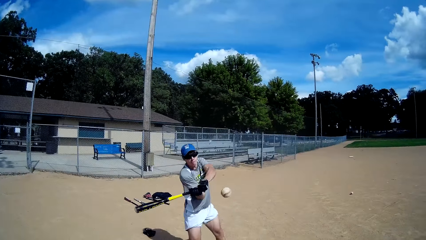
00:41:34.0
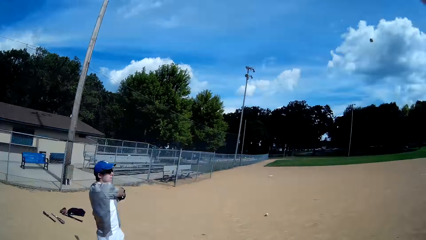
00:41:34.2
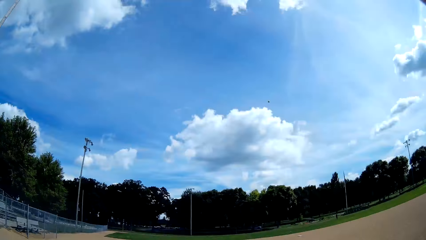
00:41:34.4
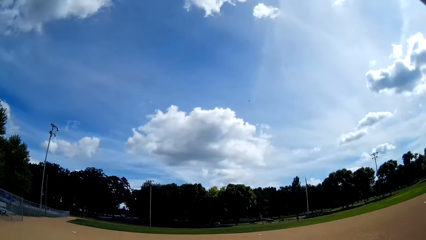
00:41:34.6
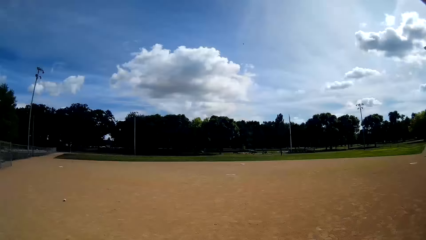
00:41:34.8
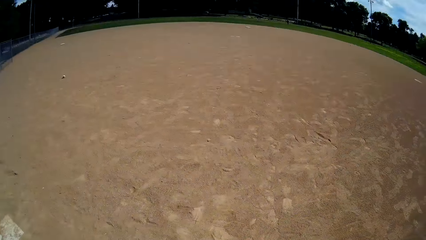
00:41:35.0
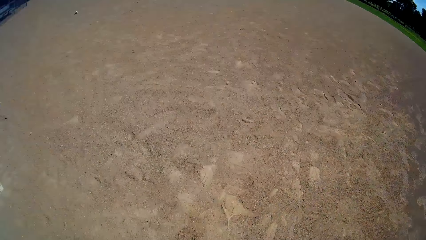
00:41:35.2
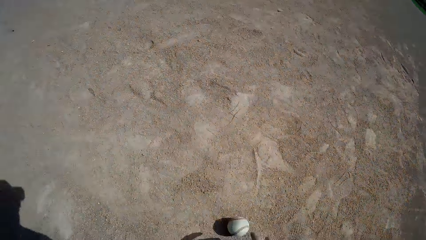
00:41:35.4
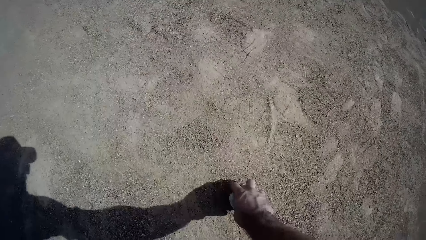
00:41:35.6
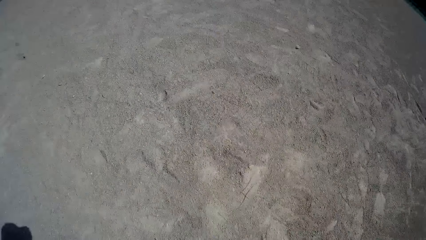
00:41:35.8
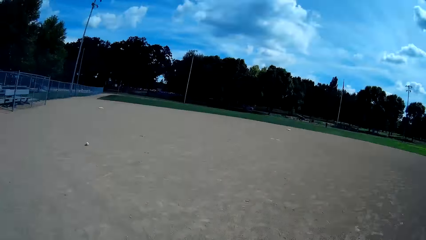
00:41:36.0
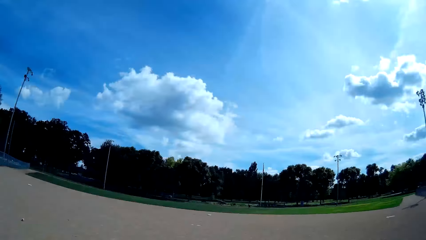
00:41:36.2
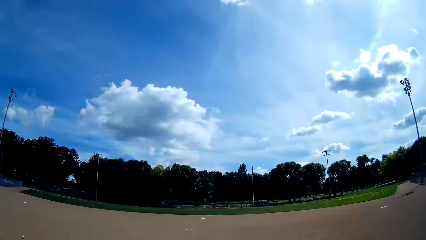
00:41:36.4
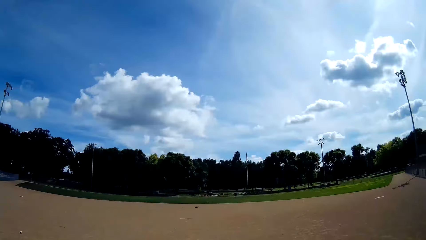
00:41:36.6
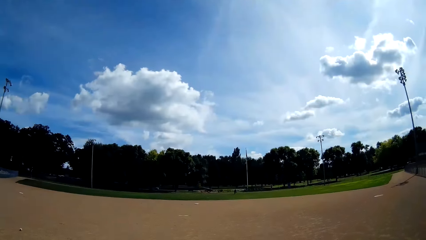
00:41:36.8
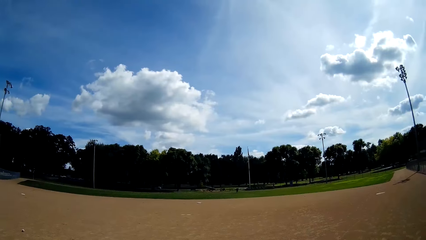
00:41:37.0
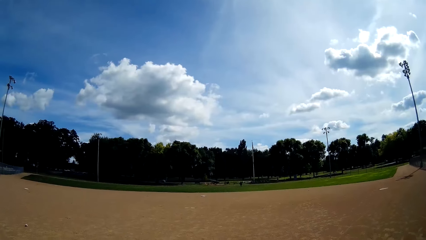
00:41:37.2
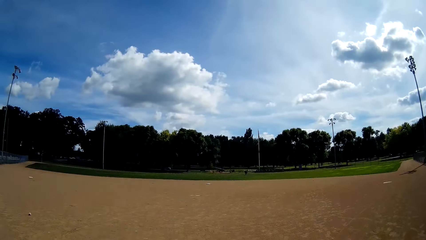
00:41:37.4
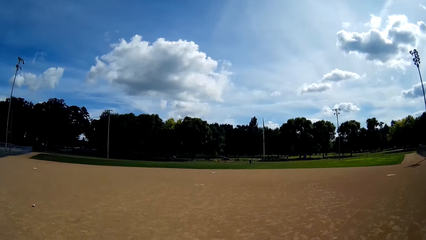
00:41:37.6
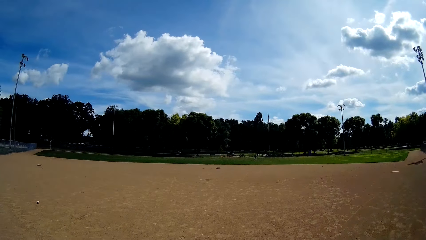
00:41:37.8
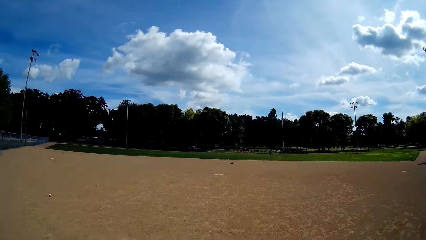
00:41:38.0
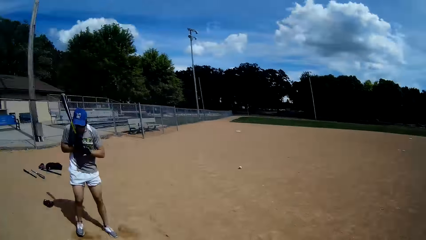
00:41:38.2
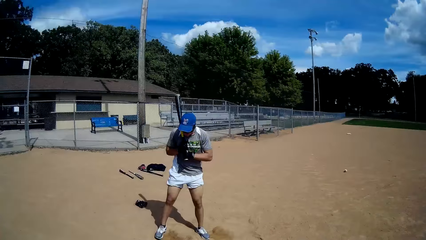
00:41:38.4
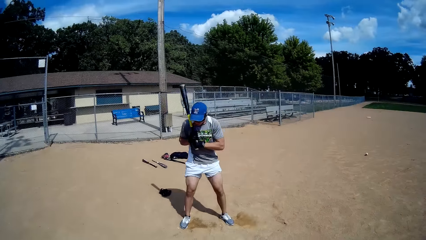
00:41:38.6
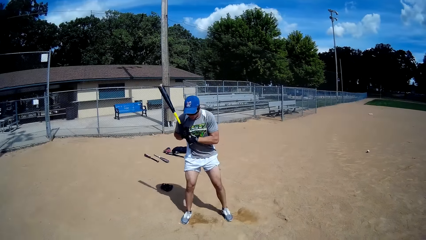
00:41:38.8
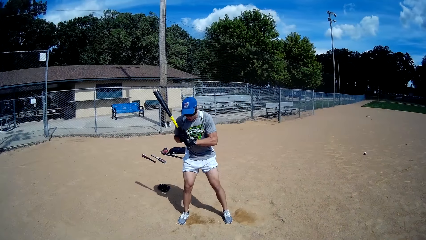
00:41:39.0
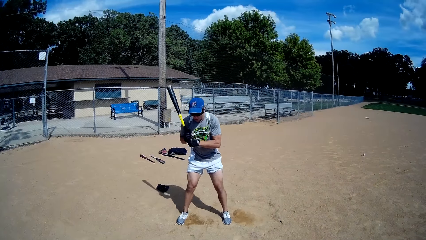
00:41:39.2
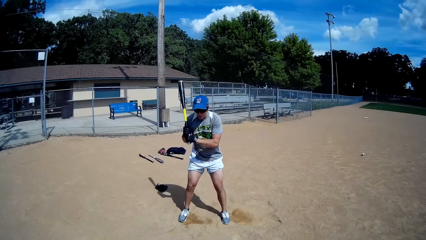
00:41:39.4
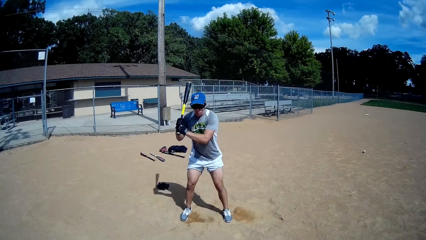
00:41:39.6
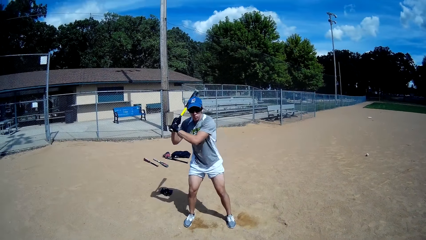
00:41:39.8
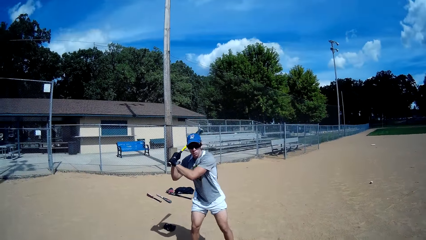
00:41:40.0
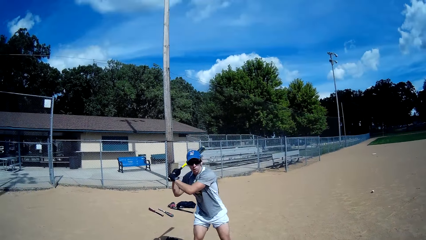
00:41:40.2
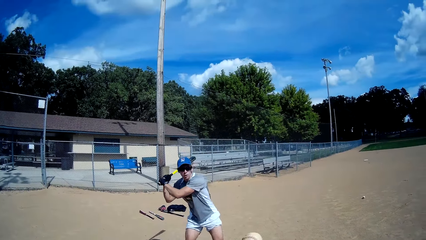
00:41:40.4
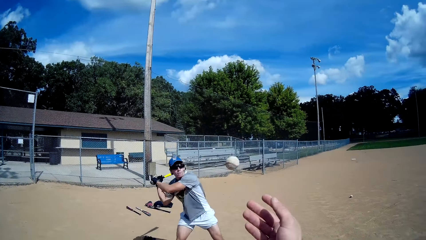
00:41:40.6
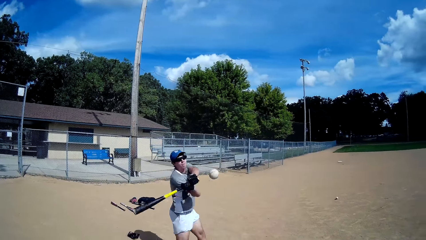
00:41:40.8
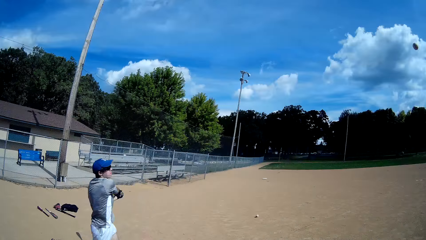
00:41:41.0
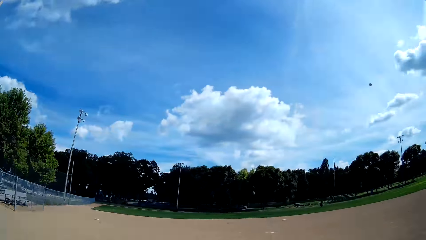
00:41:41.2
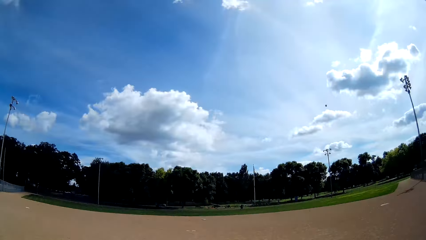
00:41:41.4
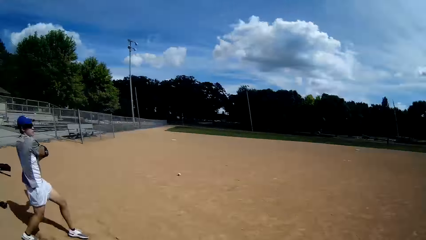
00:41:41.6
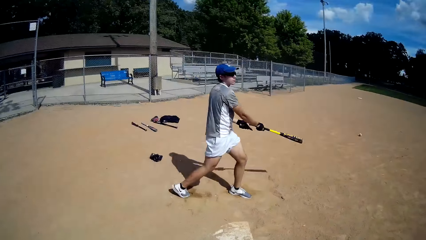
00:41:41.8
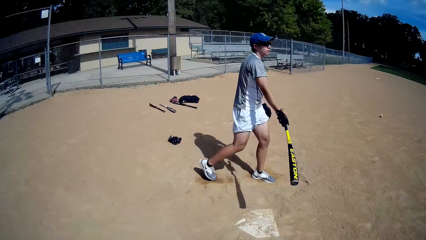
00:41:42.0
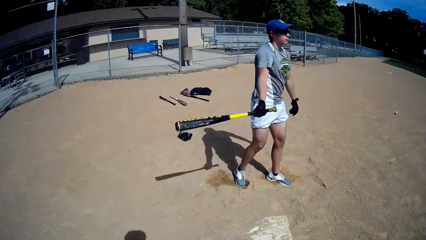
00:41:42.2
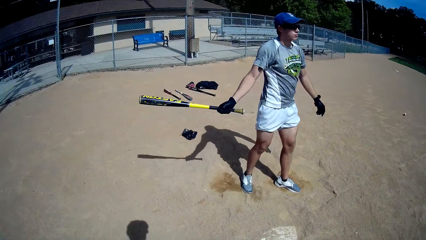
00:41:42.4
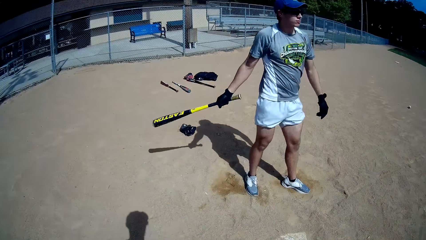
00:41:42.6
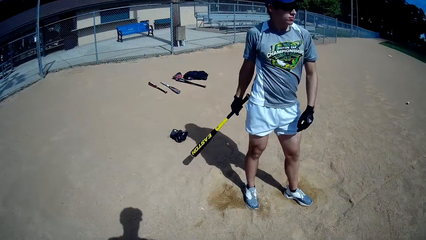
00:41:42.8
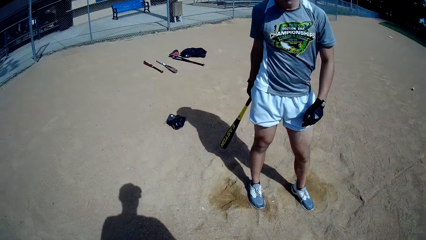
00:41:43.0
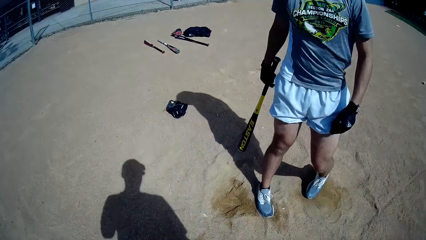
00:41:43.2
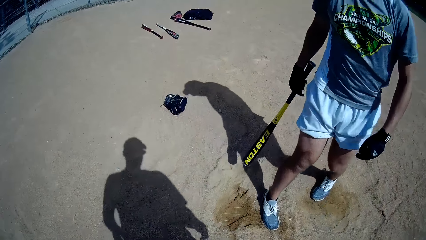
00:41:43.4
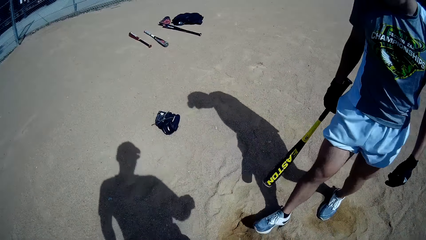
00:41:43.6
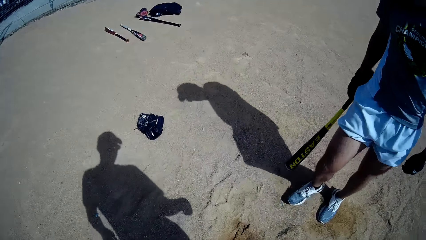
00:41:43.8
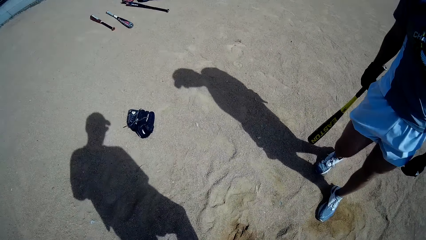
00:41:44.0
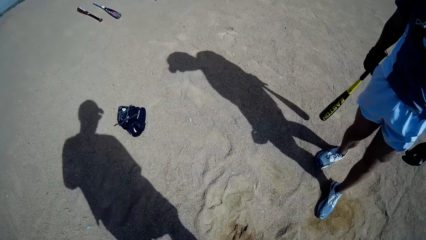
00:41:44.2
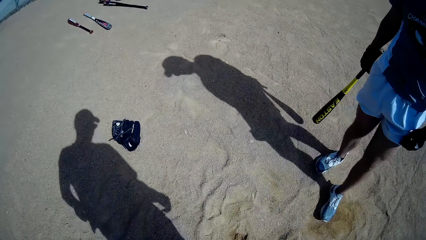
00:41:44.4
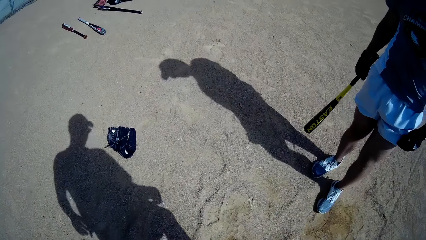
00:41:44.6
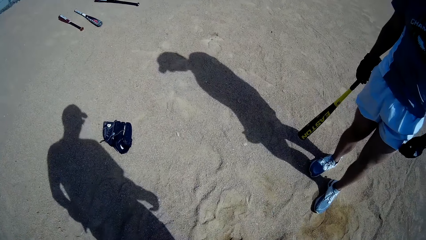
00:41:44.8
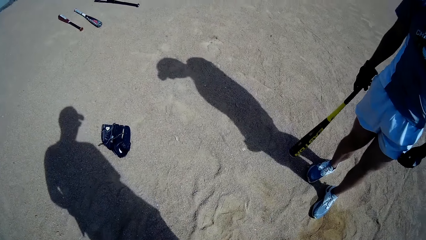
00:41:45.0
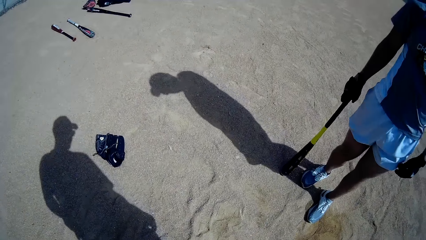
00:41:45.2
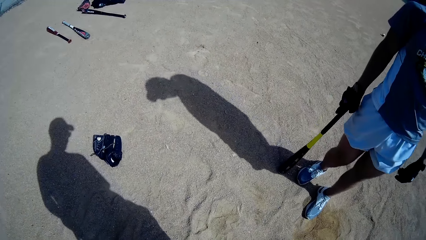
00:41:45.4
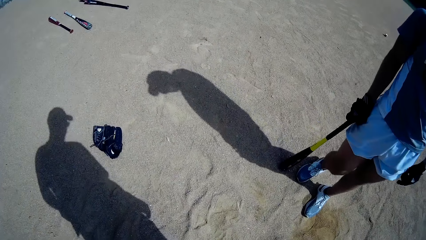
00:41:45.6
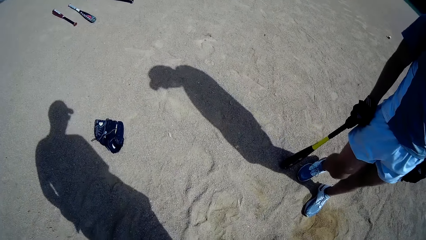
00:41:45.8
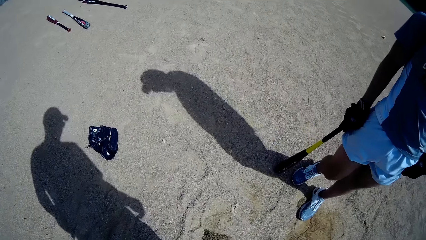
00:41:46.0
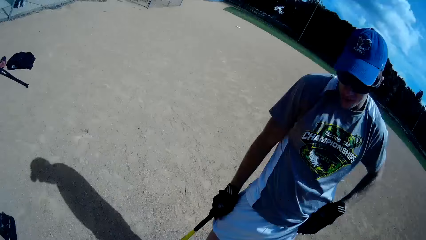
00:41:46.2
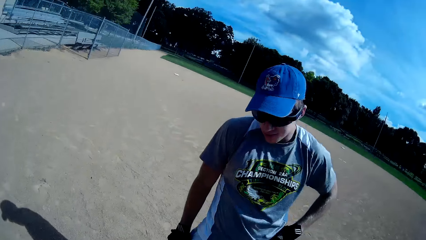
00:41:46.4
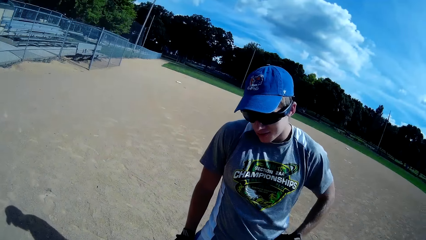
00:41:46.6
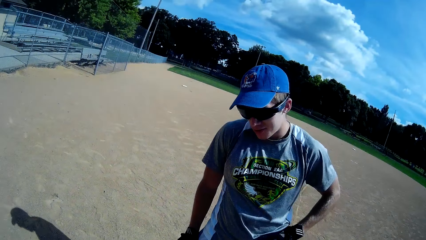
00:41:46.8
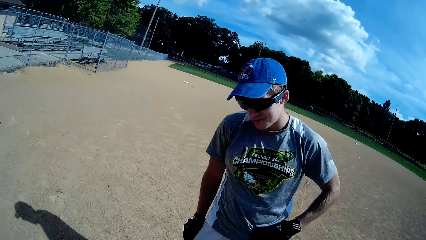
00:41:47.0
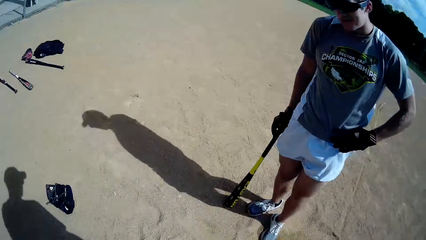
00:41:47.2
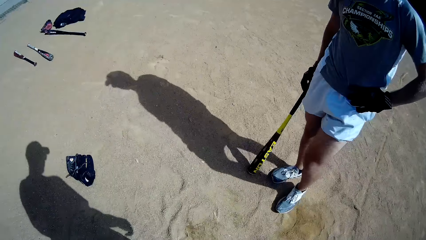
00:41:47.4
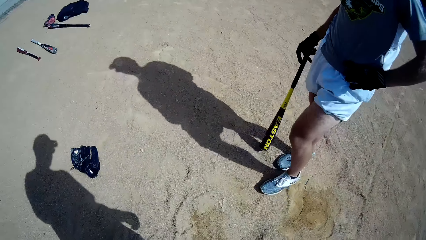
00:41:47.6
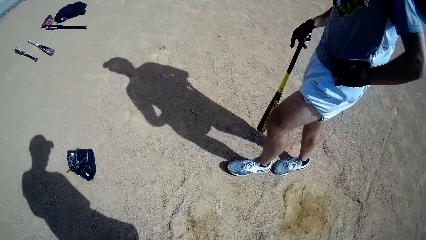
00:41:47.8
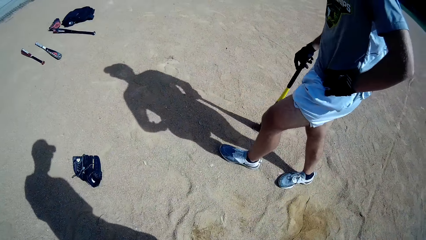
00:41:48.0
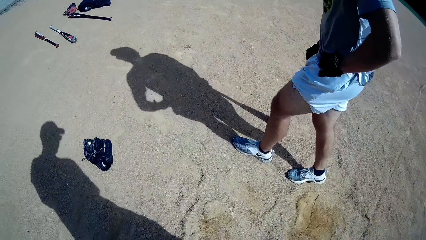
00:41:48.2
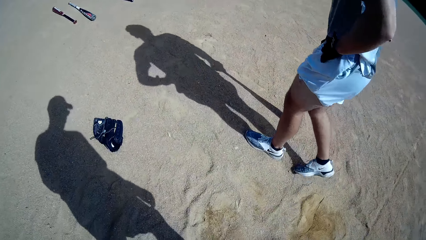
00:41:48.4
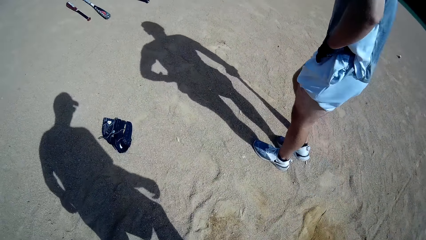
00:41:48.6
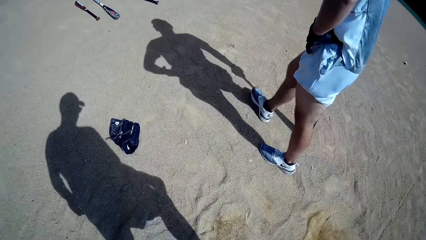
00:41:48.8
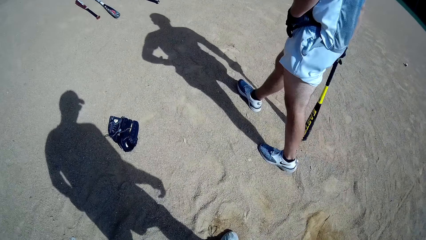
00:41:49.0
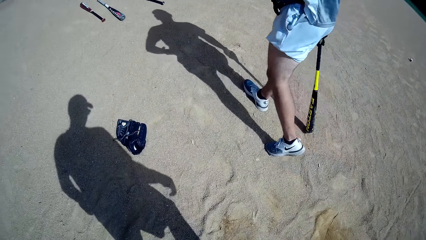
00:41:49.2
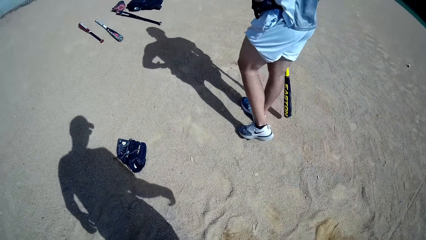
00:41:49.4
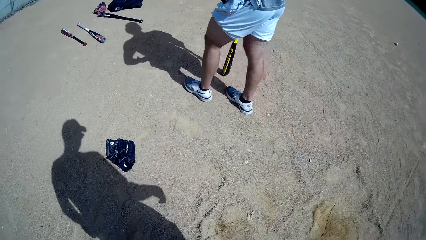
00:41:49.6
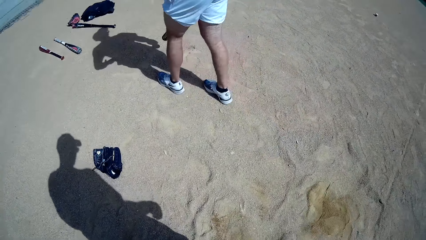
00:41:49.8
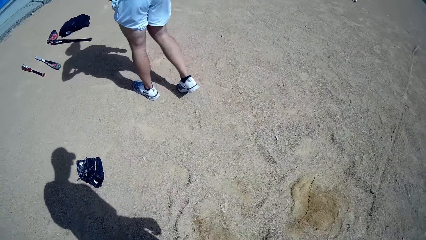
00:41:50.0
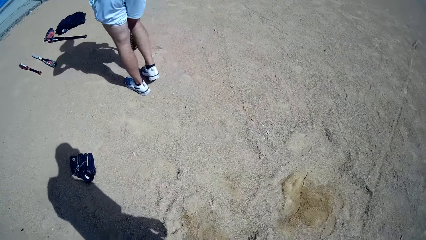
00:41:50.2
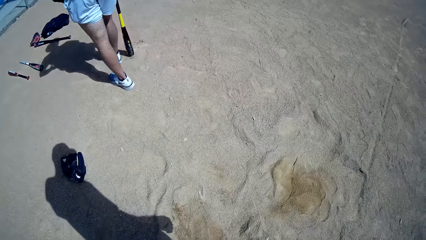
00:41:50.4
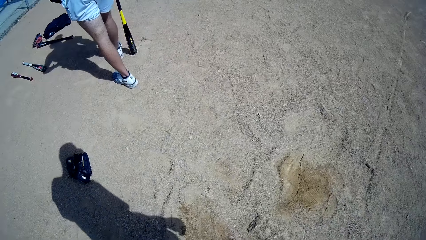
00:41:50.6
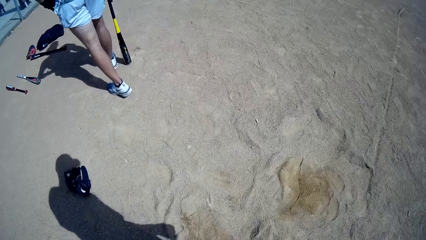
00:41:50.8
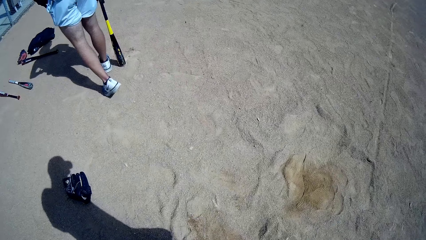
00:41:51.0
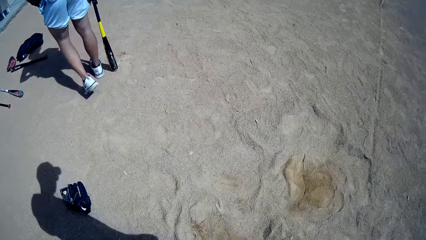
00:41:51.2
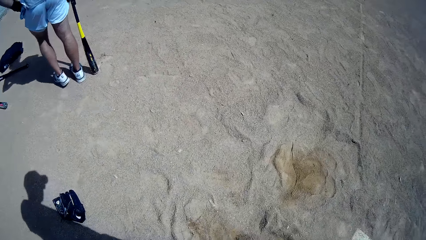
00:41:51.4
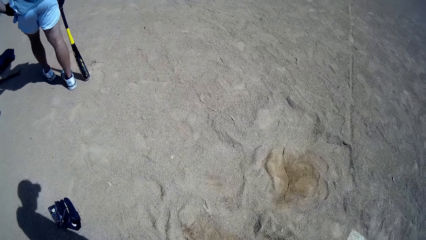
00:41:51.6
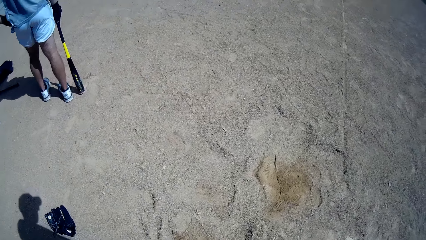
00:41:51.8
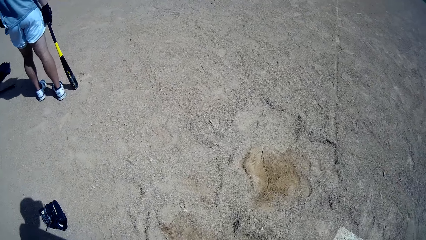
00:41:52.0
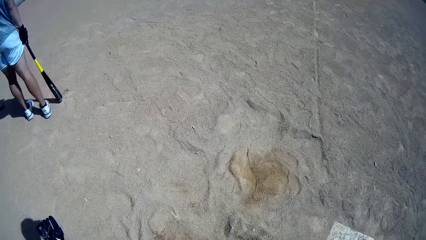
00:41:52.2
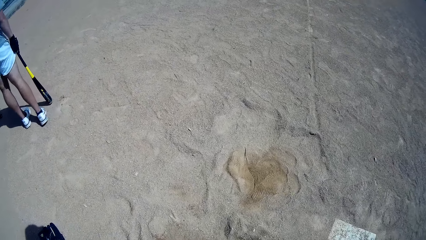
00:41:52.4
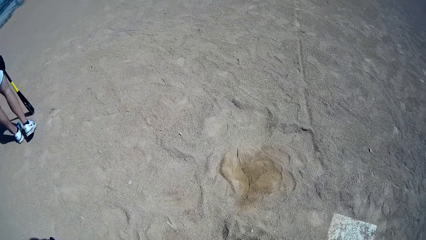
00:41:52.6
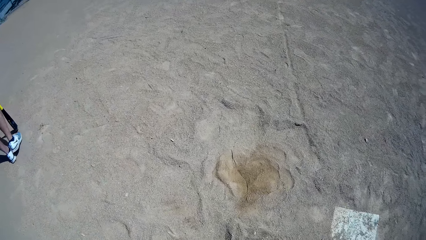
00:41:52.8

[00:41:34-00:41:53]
The camera wearer throws the baseball to a man. The man hits the baseball with a baseball bat. The camera wearer bends down, picks a ball and stands up. They look around the field. The man holds the baseball bat. The camera wearer throws the baseball to the man. The man hits the baseball with the baseball bat. The camera wearer walks around the field. They check the ground. The man walks around the field.
